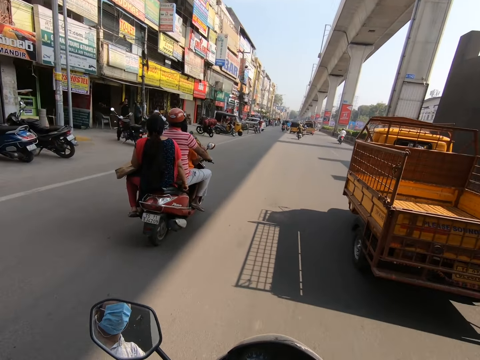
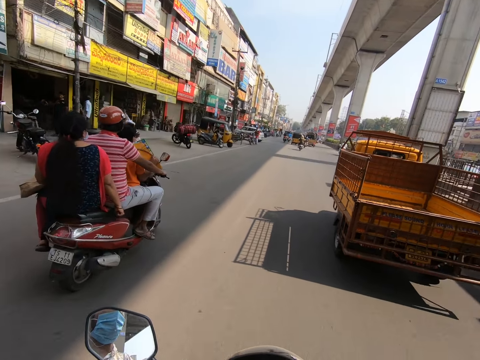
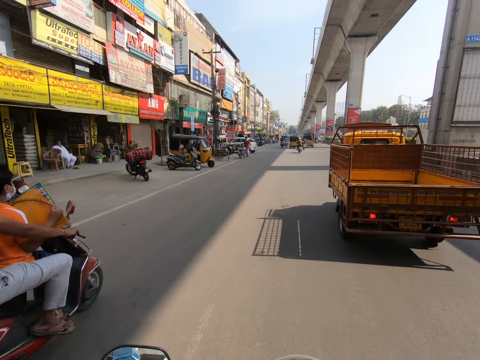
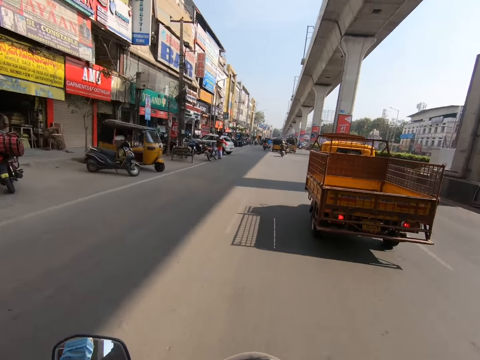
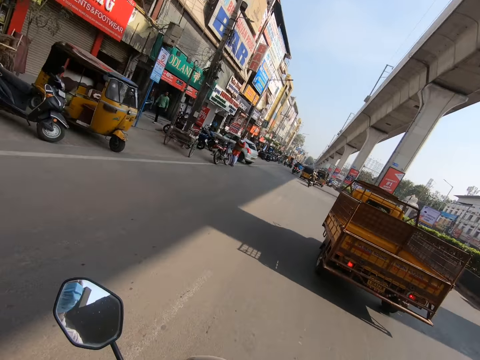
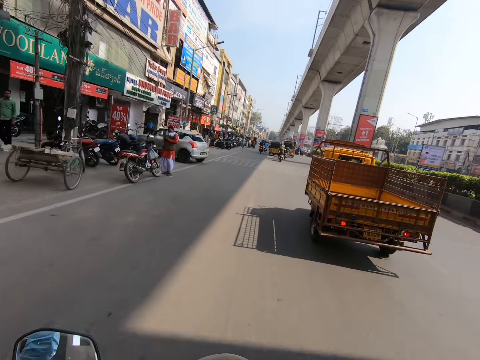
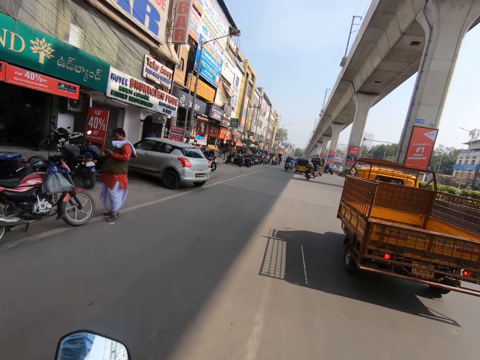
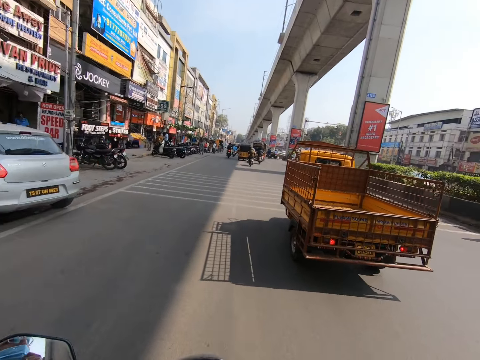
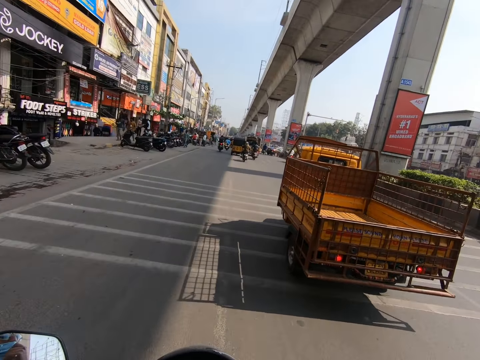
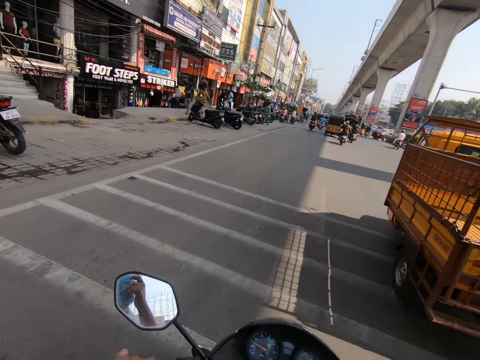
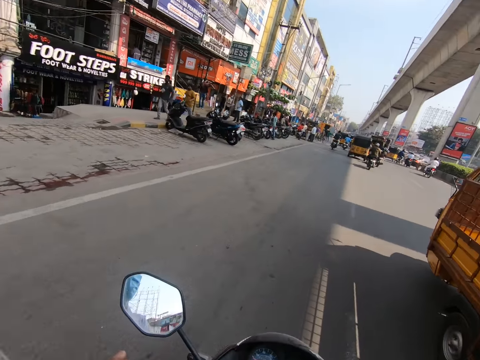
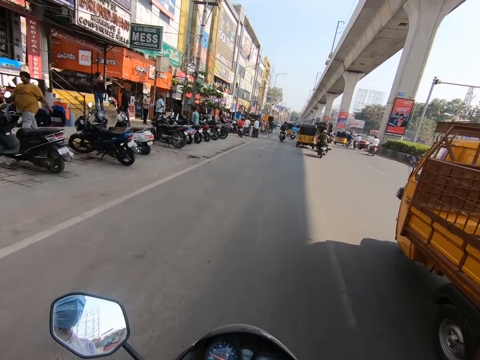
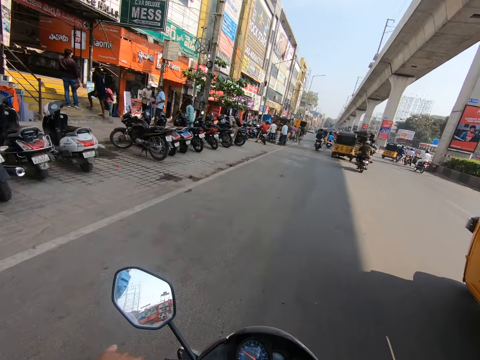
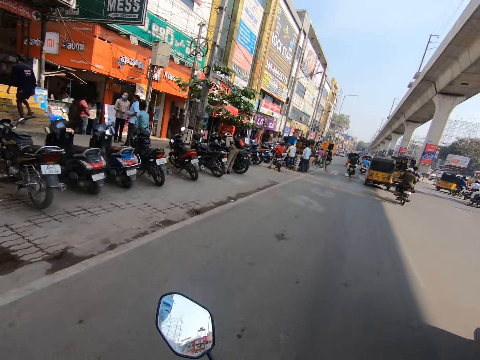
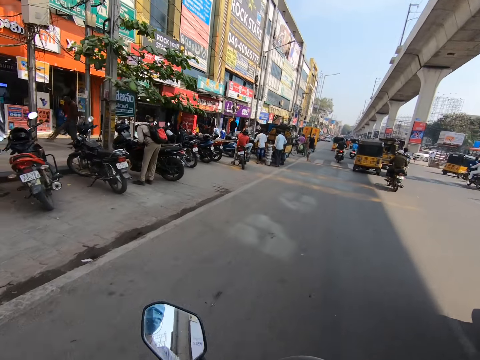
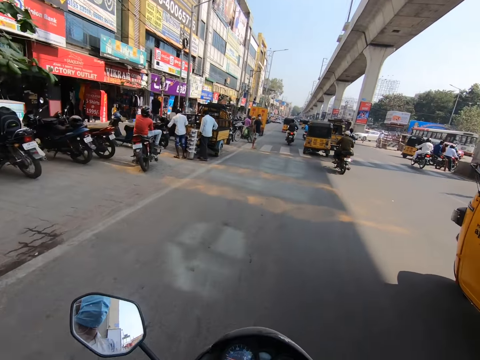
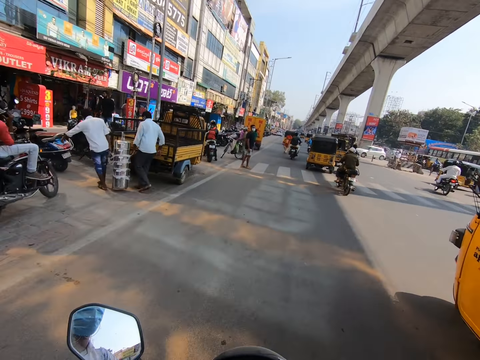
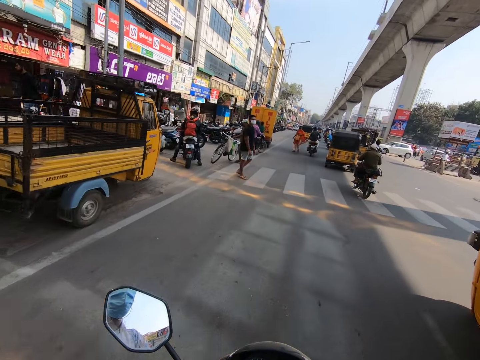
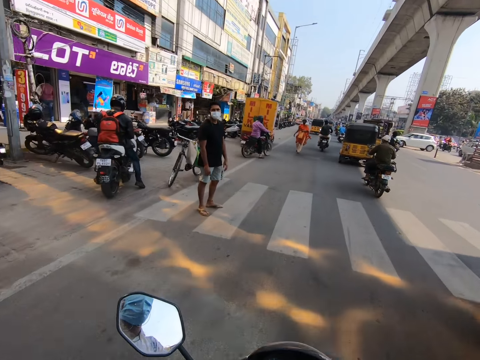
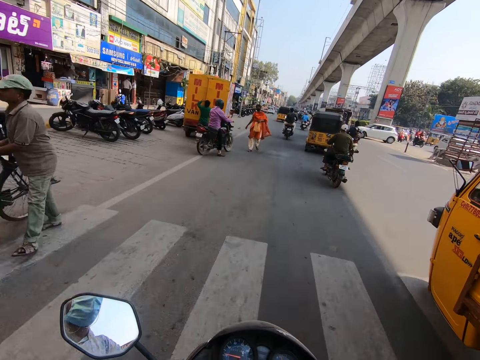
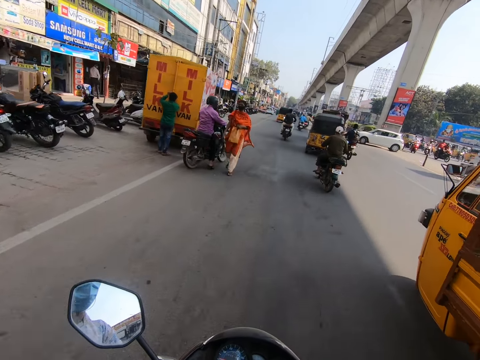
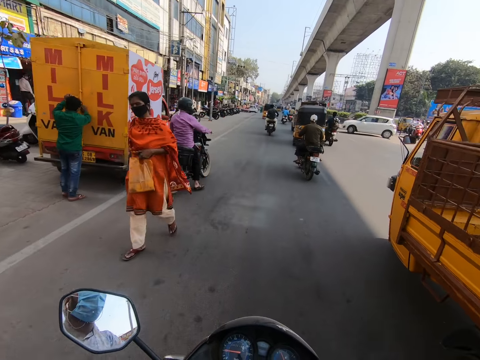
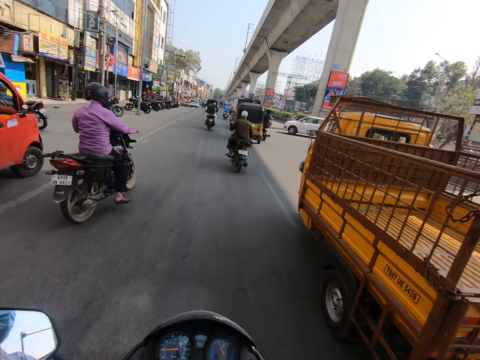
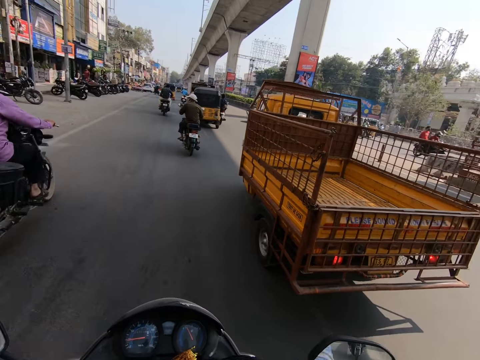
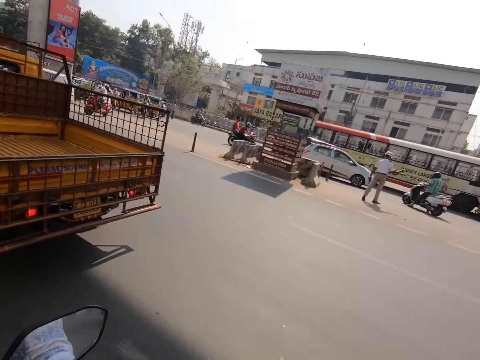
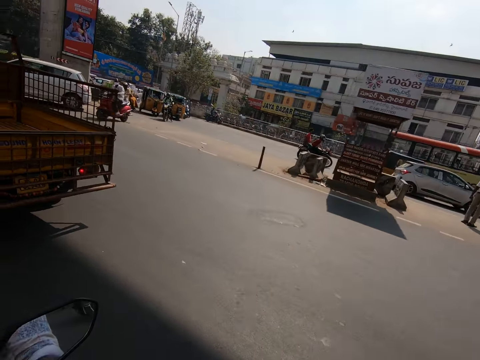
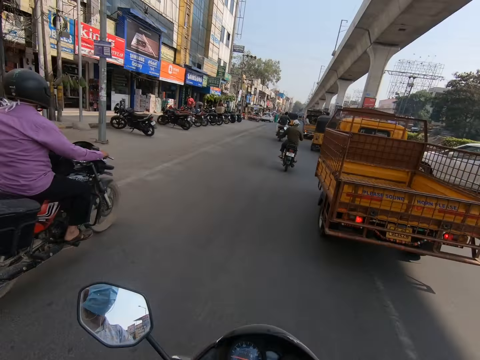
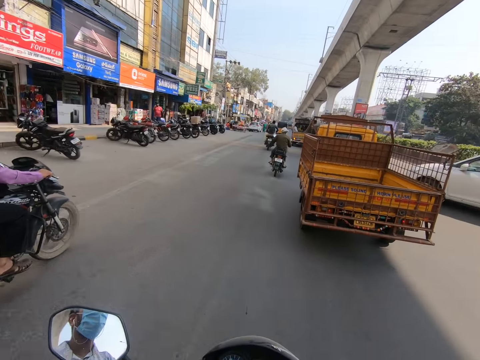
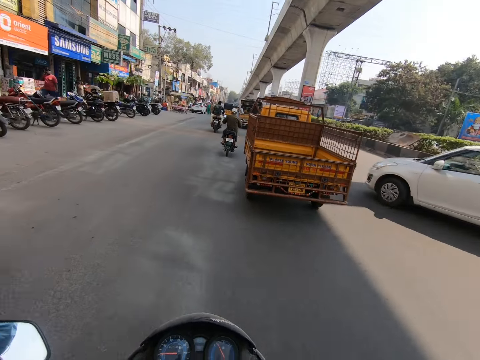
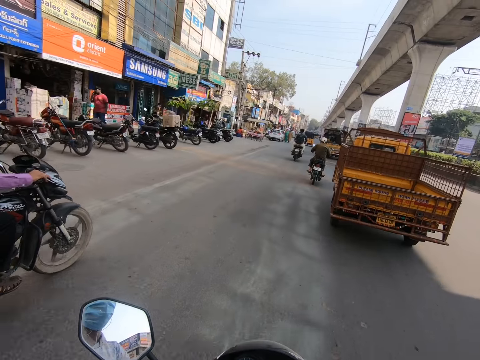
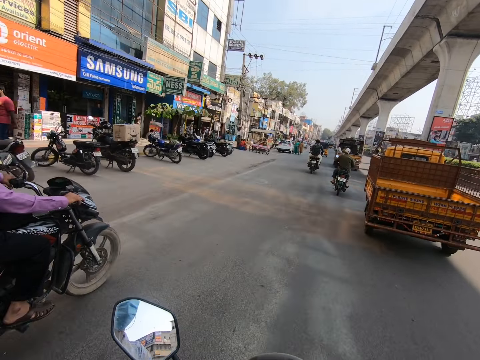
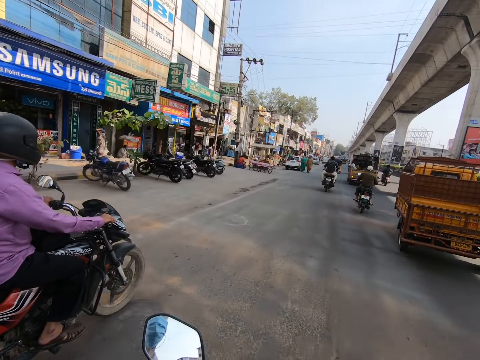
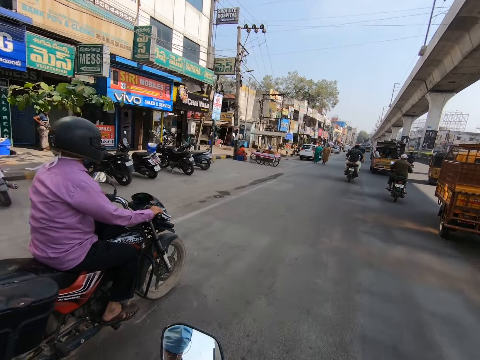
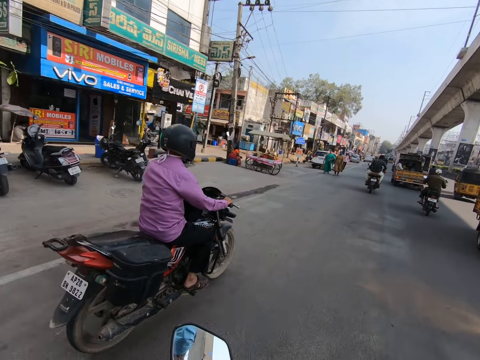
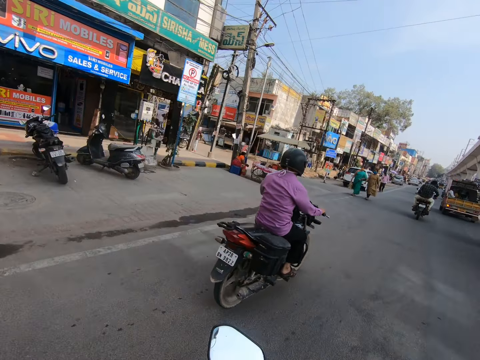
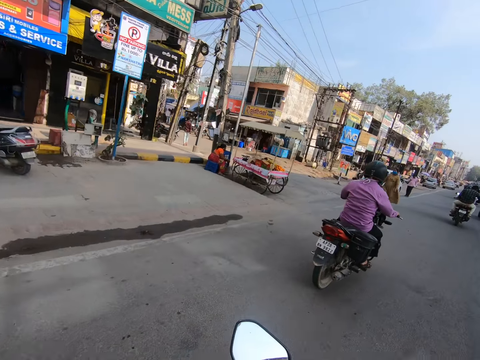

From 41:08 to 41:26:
The camera wearer looks around. They ride the motorcycle past a white car on the road.

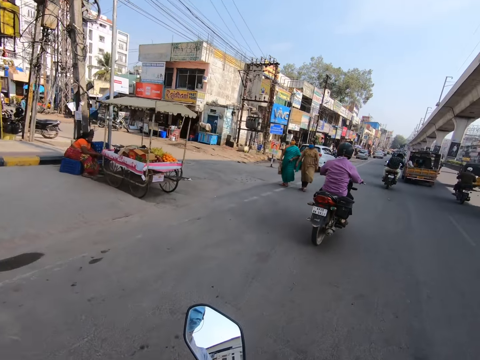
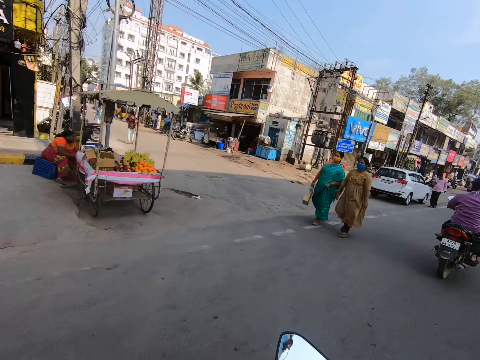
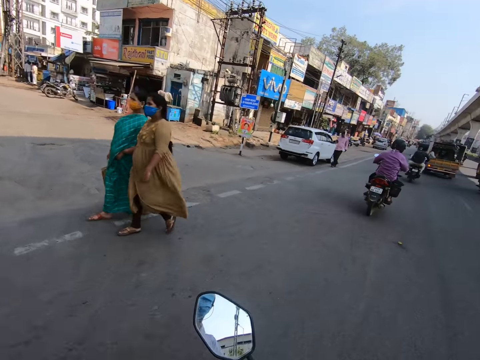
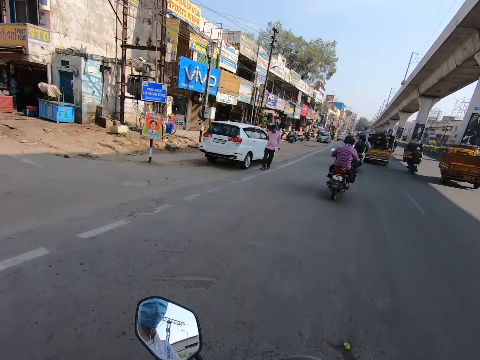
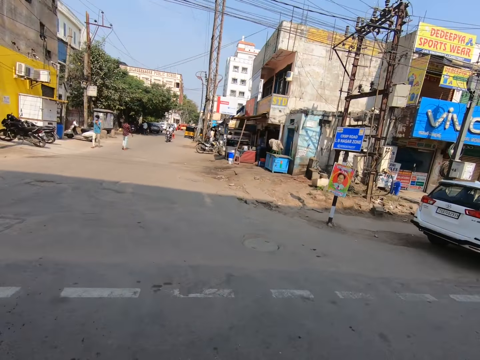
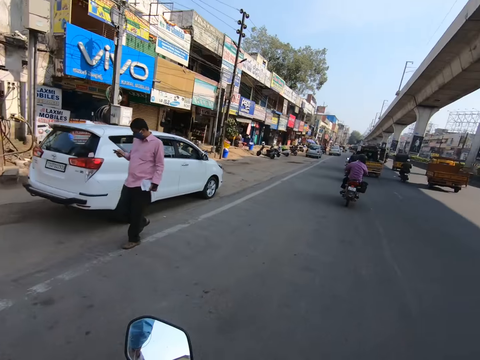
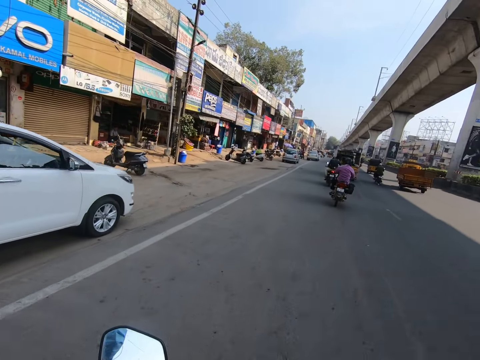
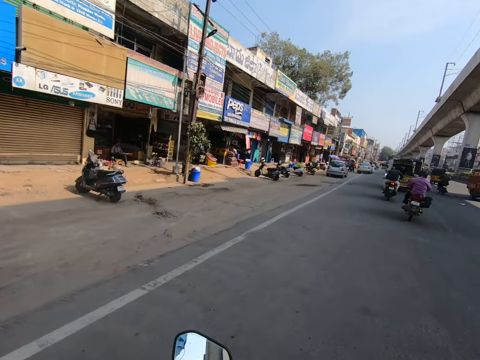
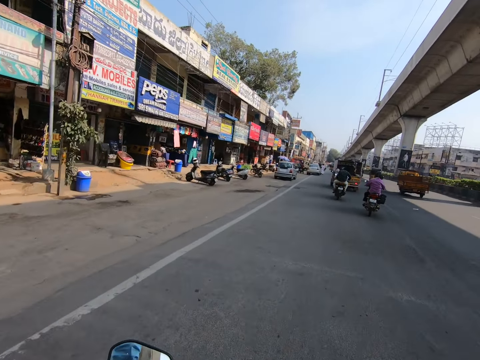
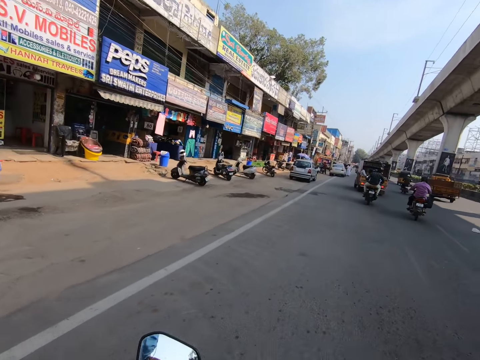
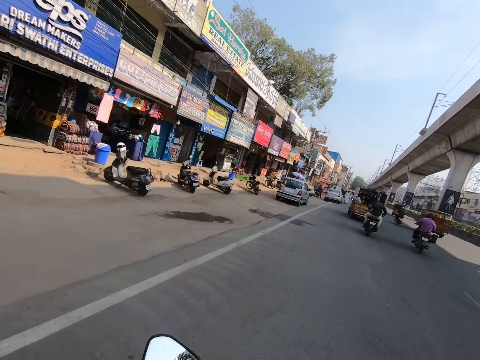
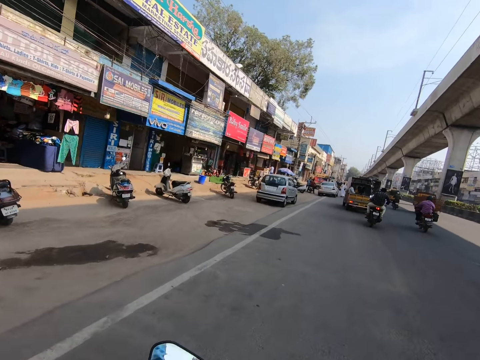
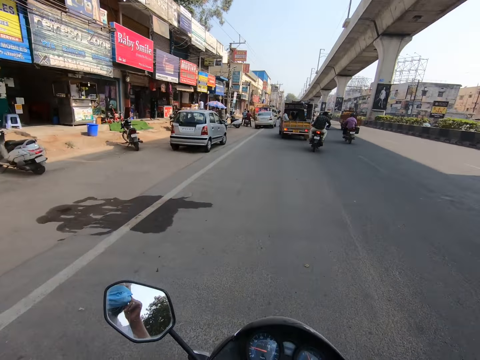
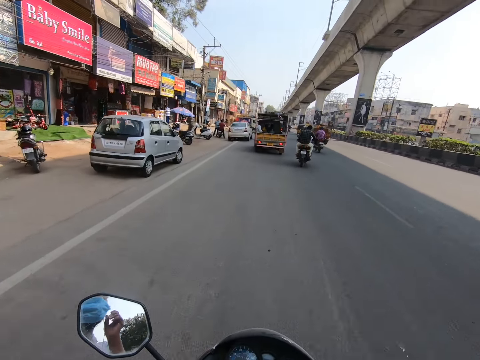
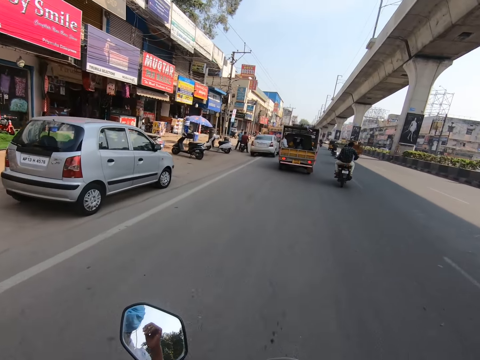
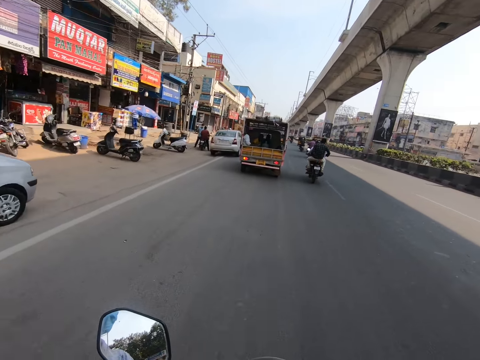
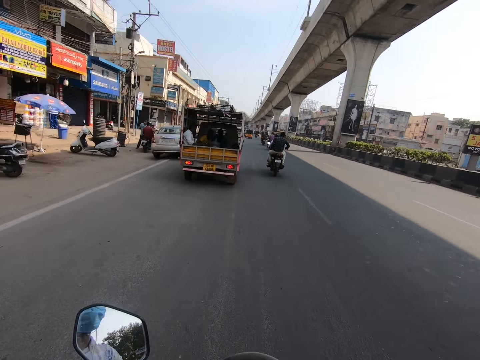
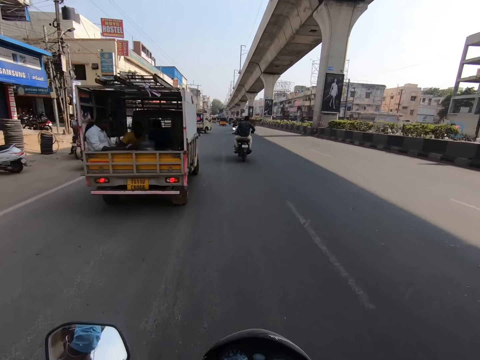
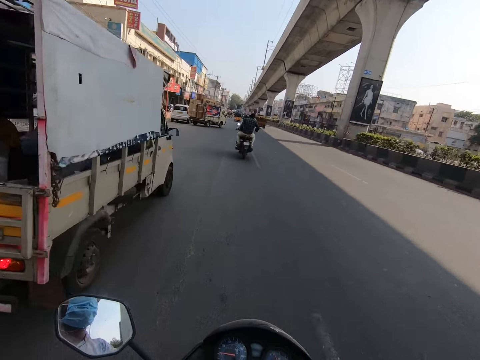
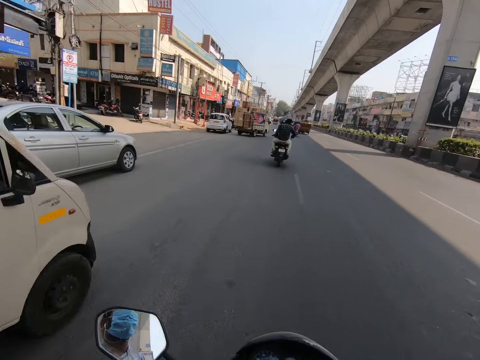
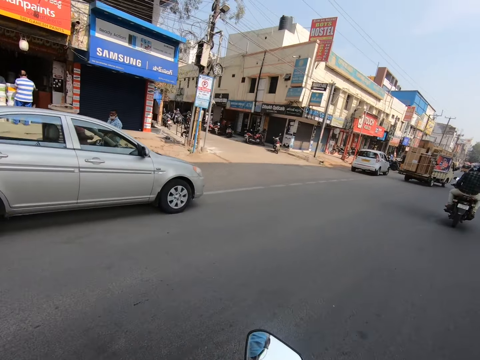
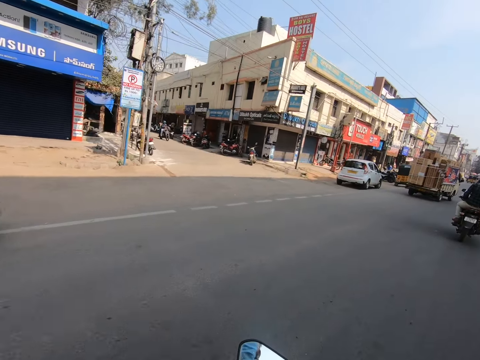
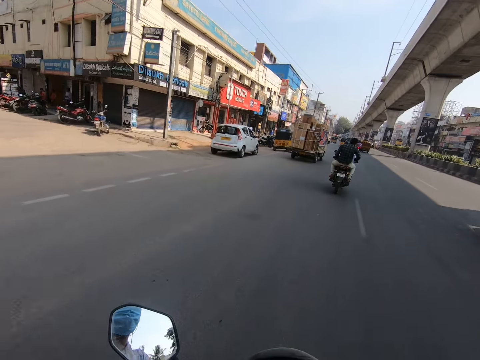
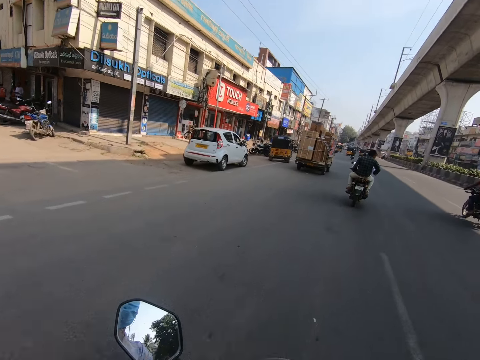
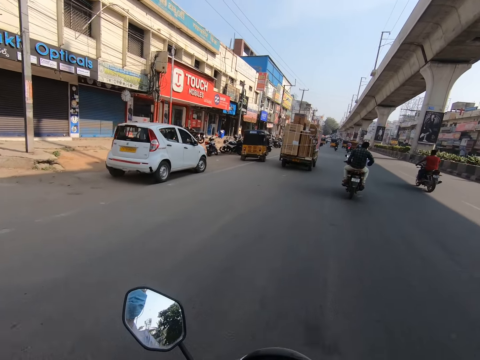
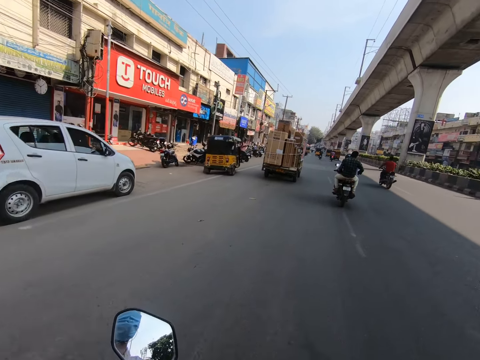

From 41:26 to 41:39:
The camera wearer adjusts a mask on the face. They ride the motorcycle past a white service truck on the road.
